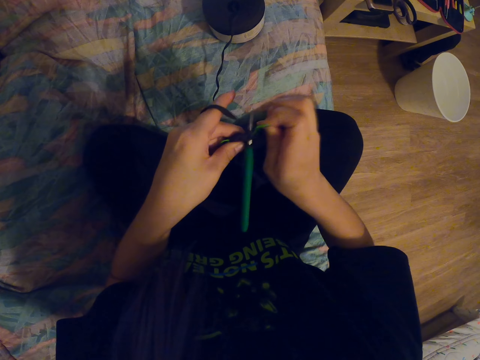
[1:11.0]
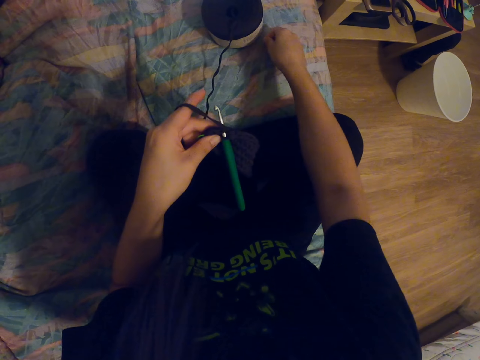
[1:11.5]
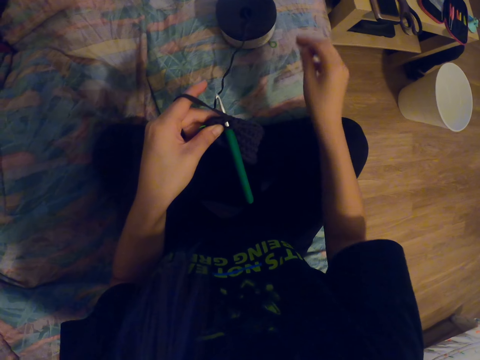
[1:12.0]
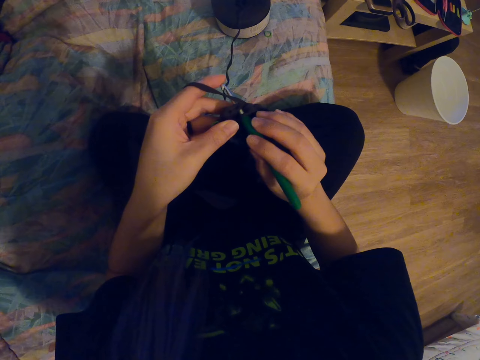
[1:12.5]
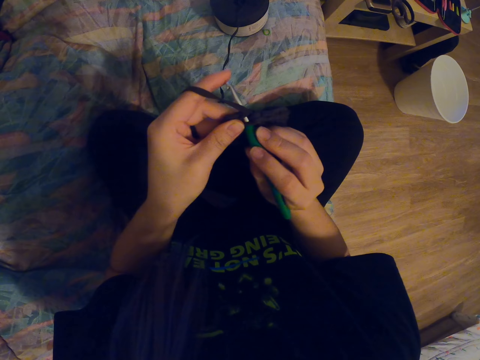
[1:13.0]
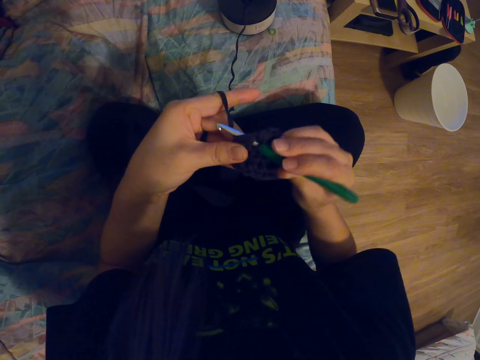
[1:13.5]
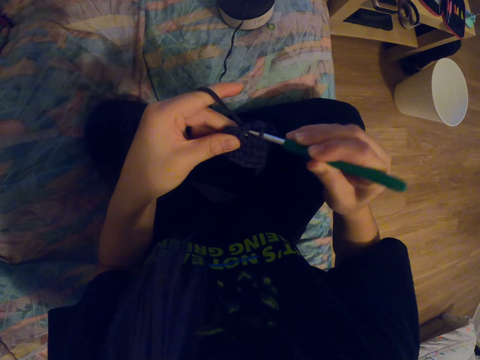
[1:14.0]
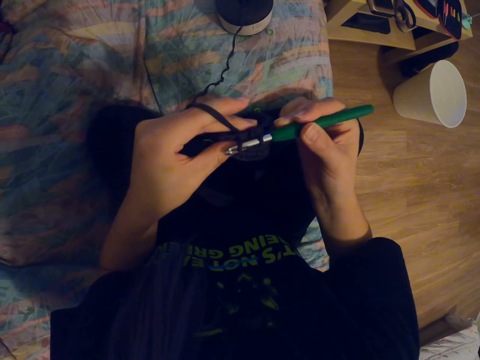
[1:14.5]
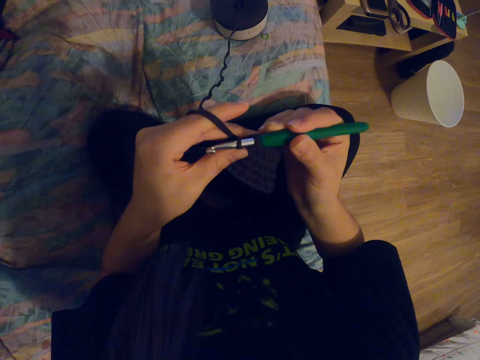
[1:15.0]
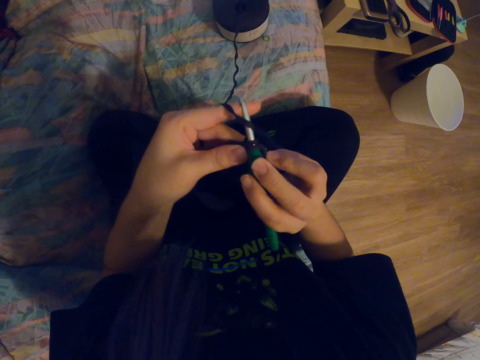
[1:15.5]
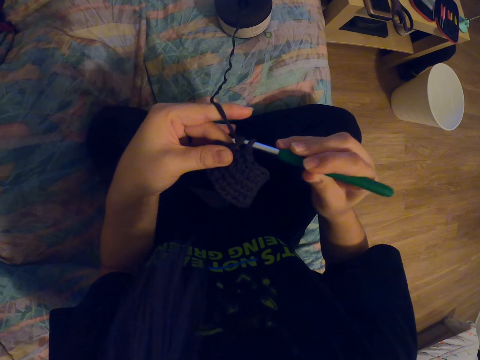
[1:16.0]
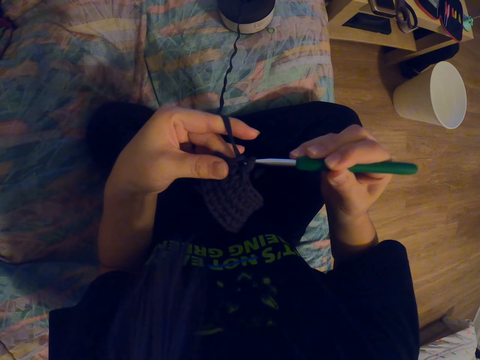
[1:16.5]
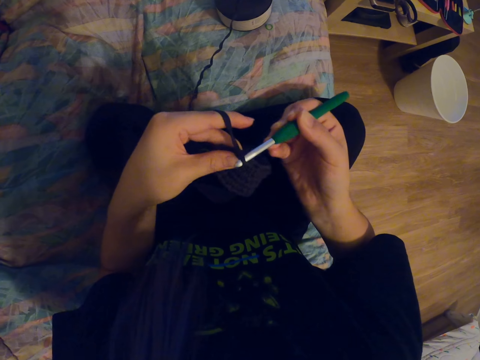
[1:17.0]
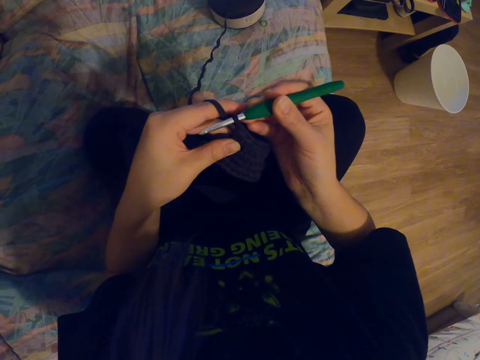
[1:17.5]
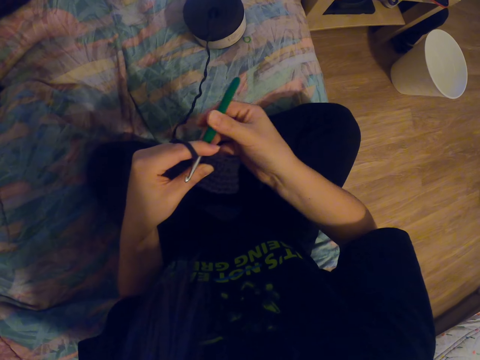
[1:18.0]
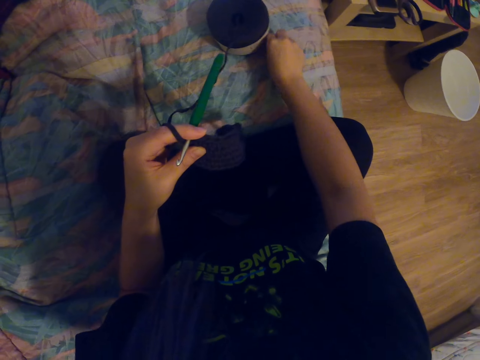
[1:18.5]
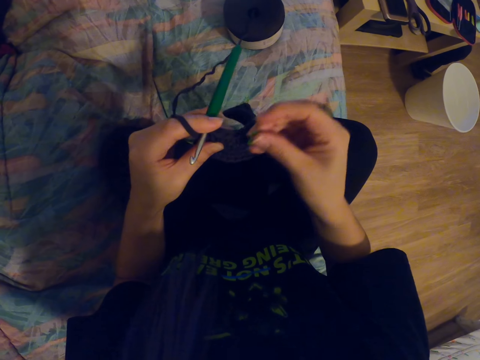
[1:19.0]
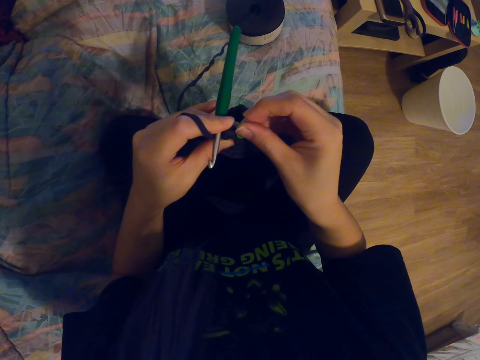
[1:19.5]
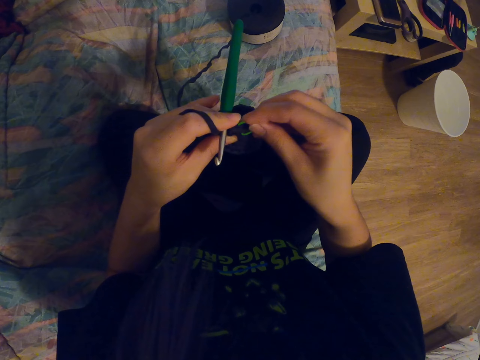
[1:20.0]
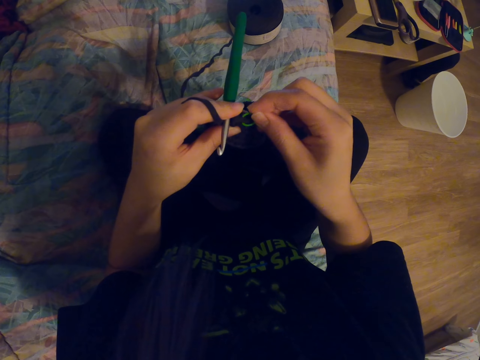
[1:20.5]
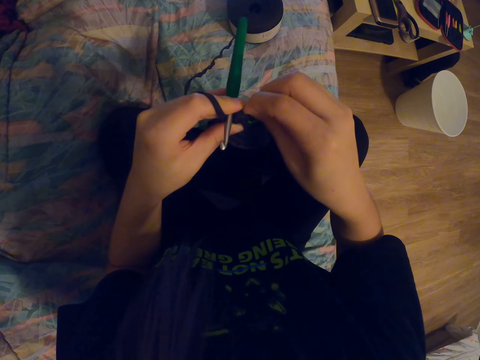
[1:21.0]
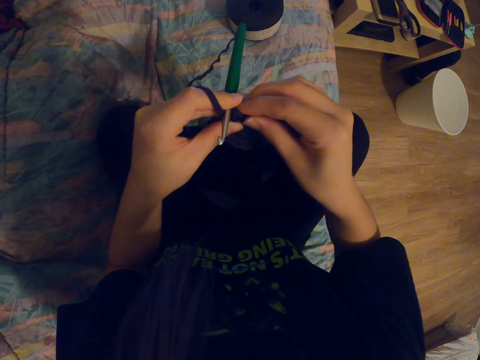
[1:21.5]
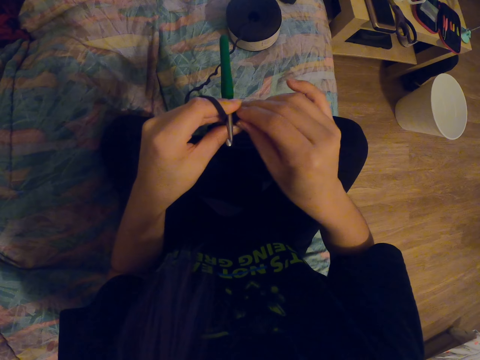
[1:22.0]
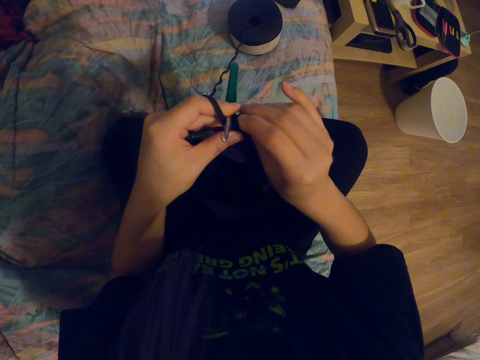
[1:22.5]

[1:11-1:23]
The camera wearer places a plastic ring on the bed. She holds the crochet needle with her right hand. She adjusts a knitting needle on a knitted fabric. She knits the fabric with the crochet needle. She holds the crochet needle with her left hand. She picks up the plastic ring on the bed. She puts the plastic ring on the fabric.

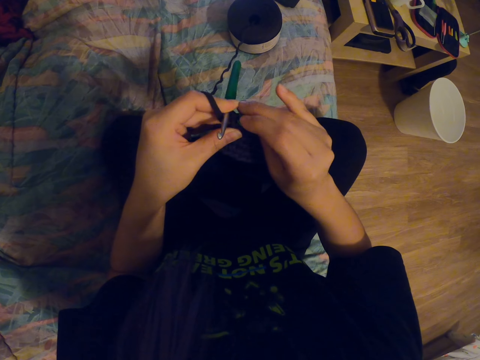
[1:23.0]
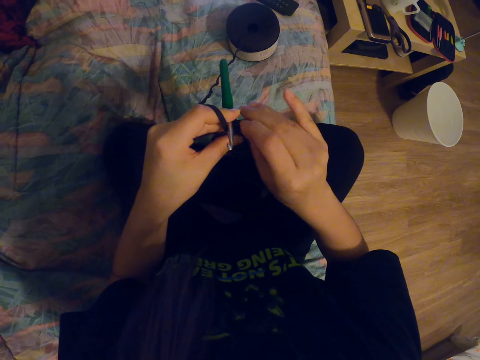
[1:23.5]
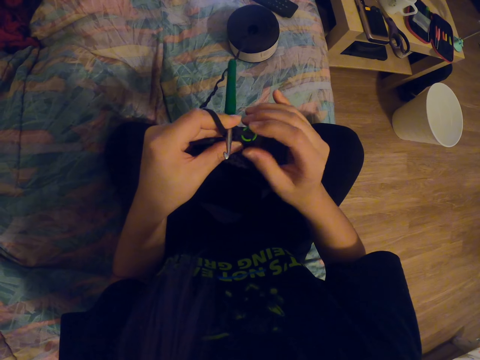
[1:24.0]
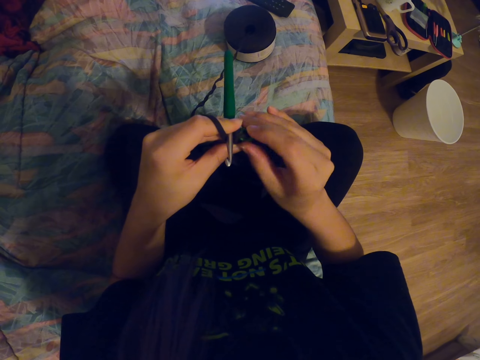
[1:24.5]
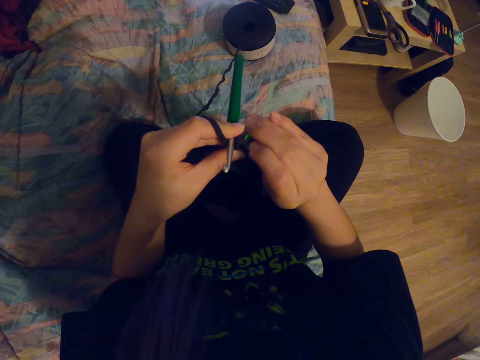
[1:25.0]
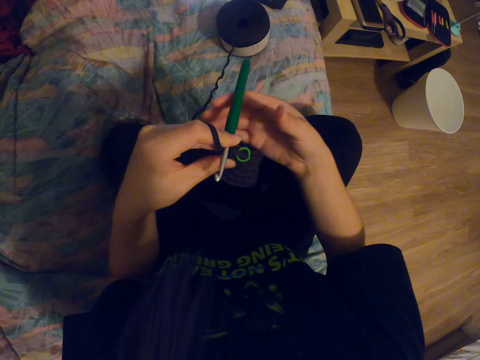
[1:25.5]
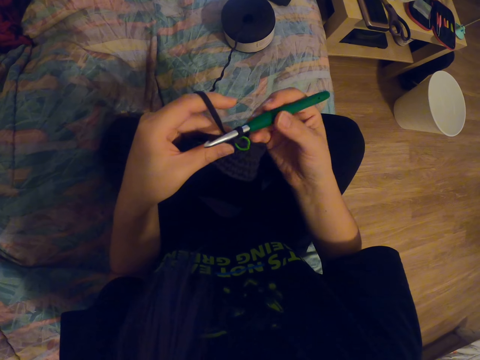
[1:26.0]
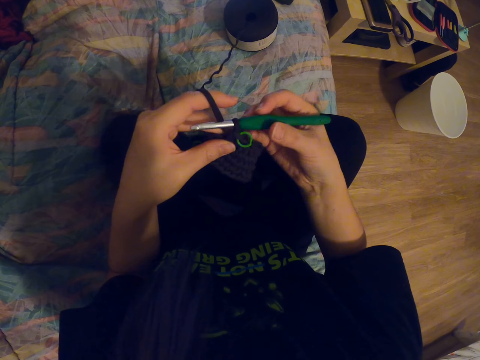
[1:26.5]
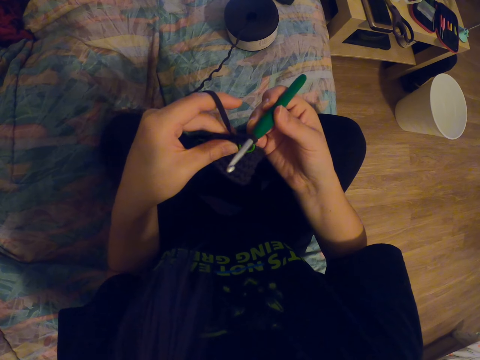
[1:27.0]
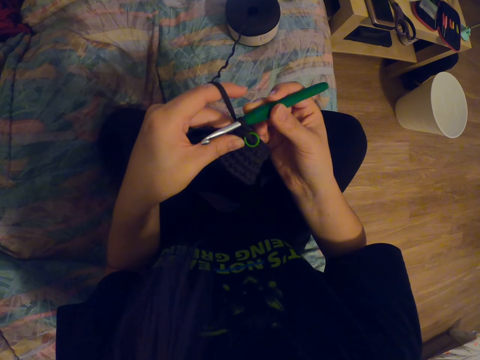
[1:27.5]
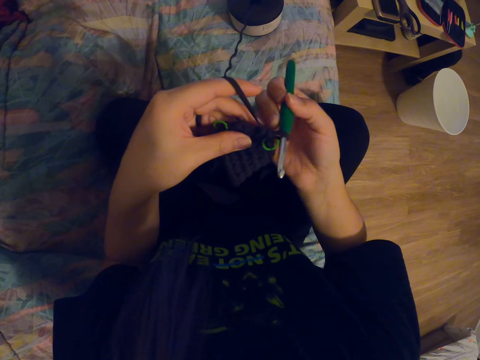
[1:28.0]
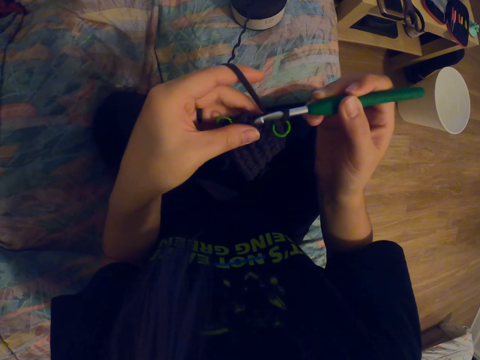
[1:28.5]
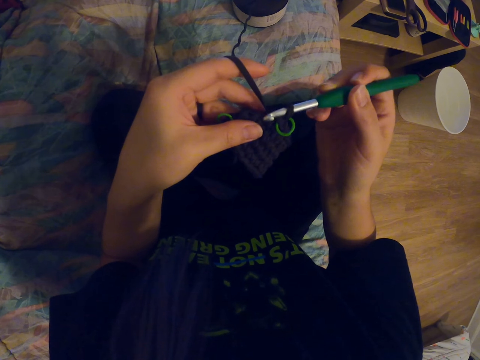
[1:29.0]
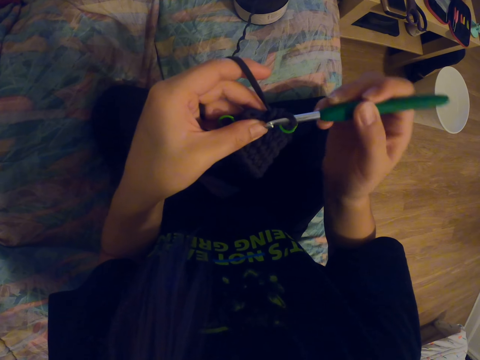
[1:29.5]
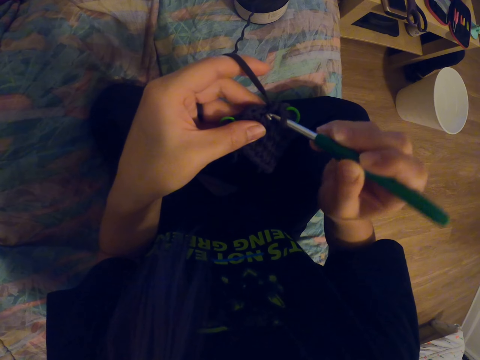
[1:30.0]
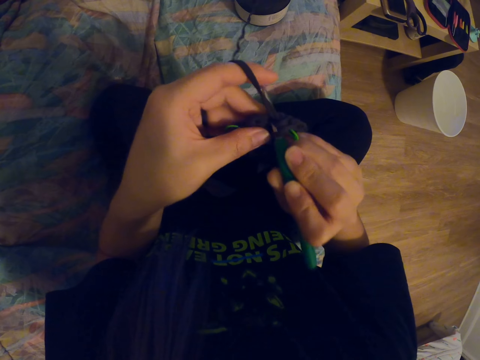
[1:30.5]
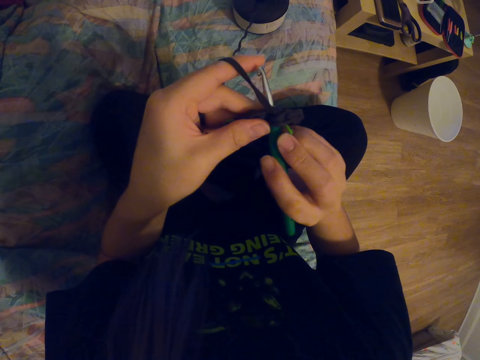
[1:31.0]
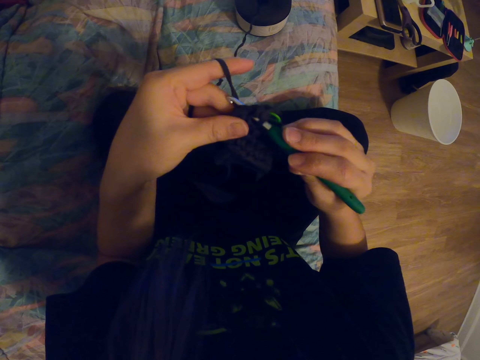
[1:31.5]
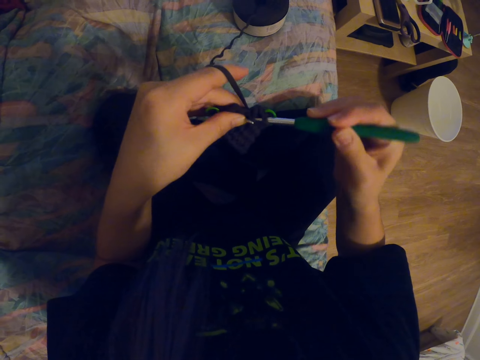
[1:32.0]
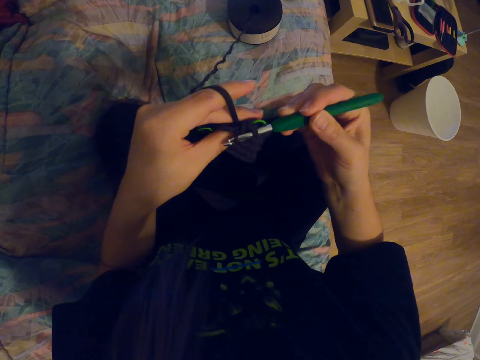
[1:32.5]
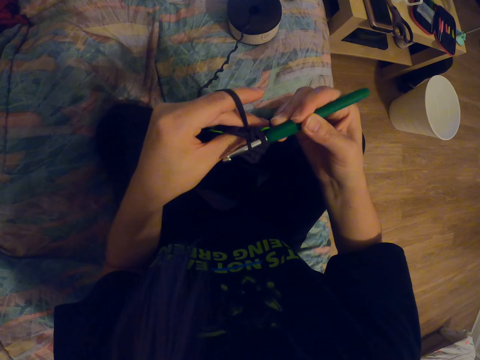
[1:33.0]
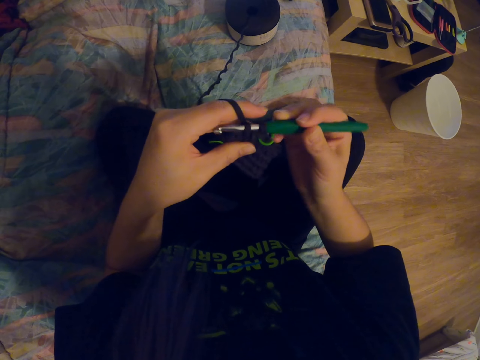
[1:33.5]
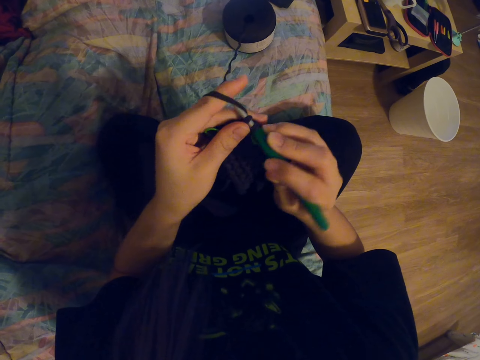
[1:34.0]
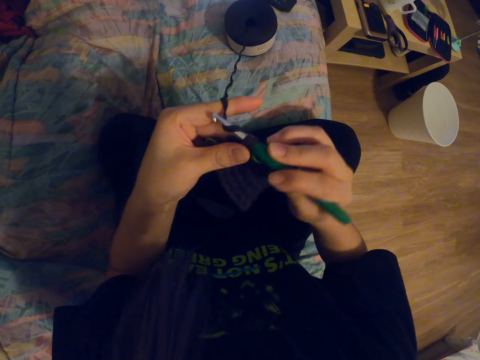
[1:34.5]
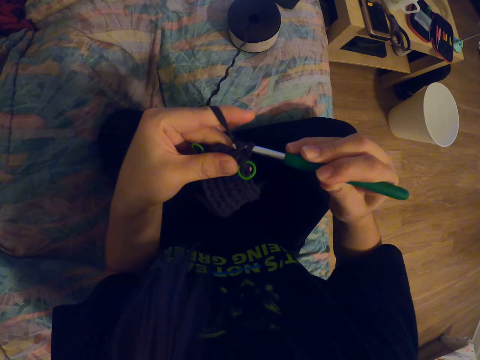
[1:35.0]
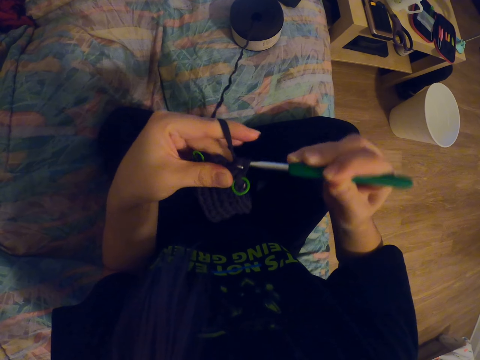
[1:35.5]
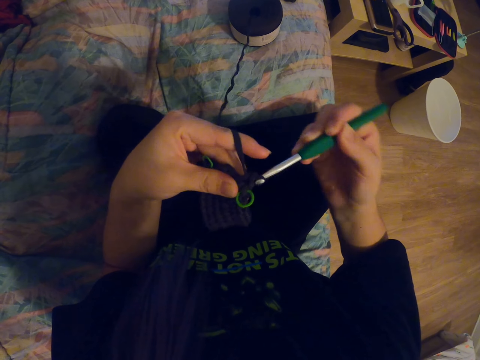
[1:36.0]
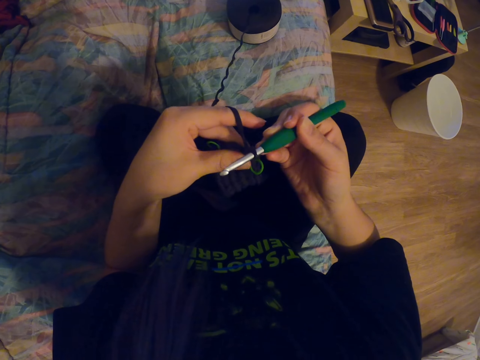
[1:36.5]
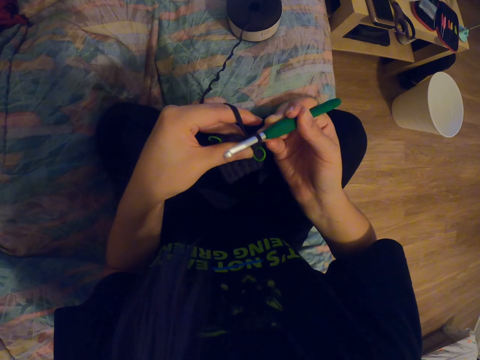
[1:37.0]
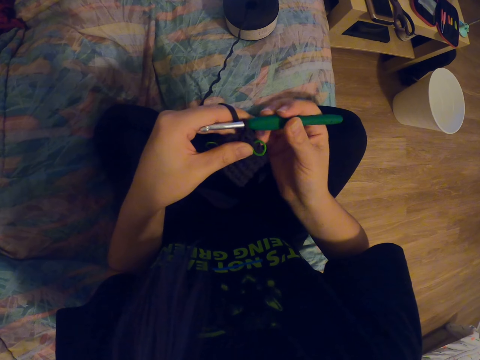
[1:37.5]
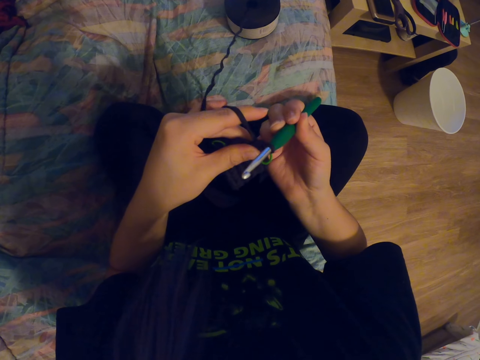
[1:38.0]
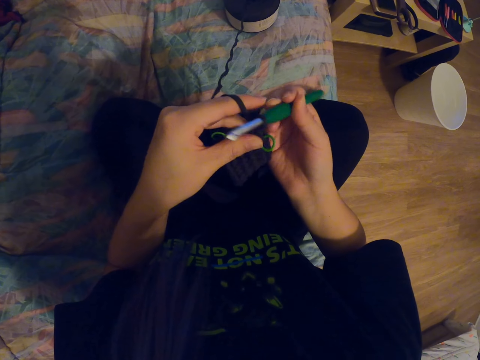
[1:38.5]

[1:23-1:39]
The camera wearer adjusts a plastic band on a knitted fabric. She holds the crochet needle with her right hand. She adjusts a knitting needle on the knitted fabric. She knits the fabric with the crochet needle. She coils a knitting thread on the knitting needle. She knits the fabric with the knitting needle.
